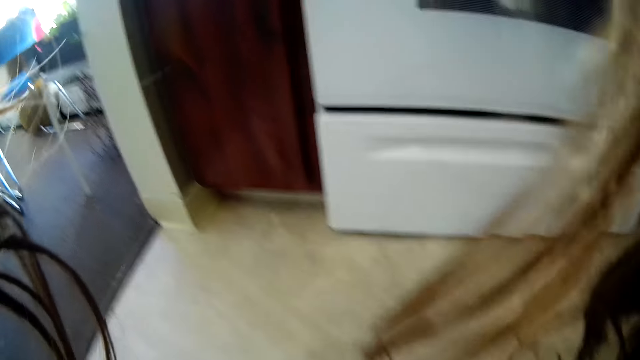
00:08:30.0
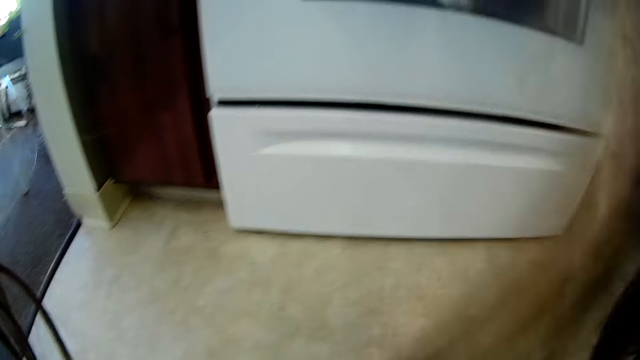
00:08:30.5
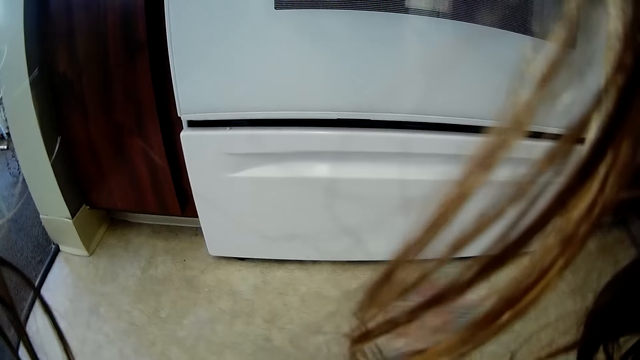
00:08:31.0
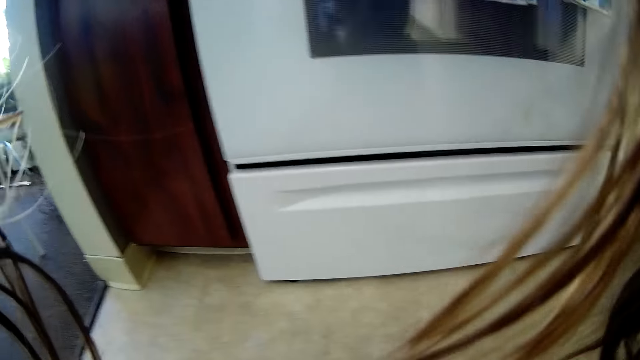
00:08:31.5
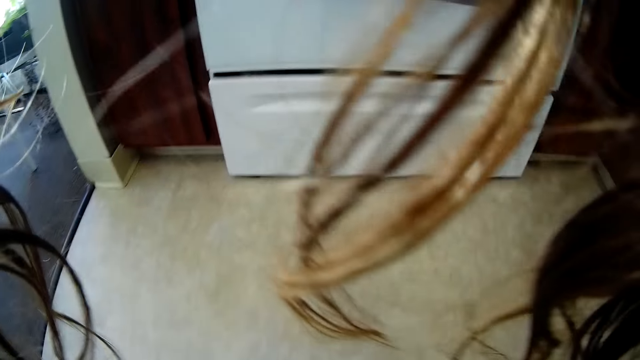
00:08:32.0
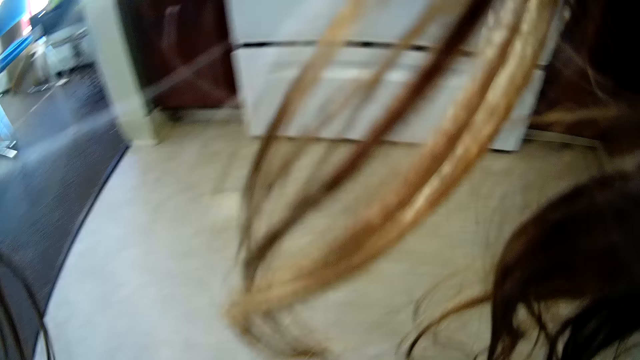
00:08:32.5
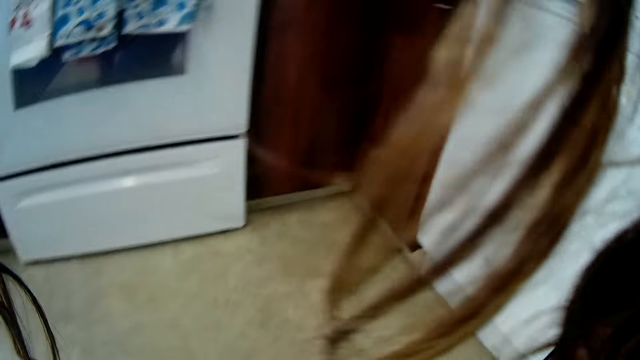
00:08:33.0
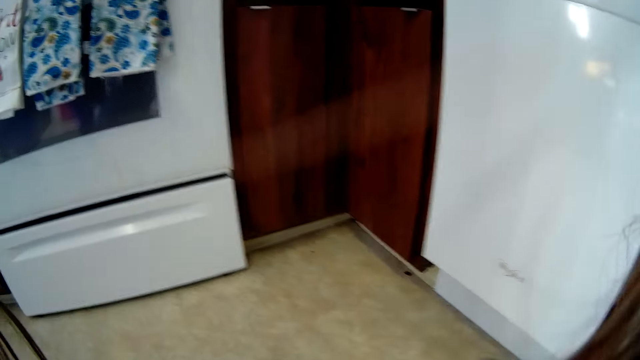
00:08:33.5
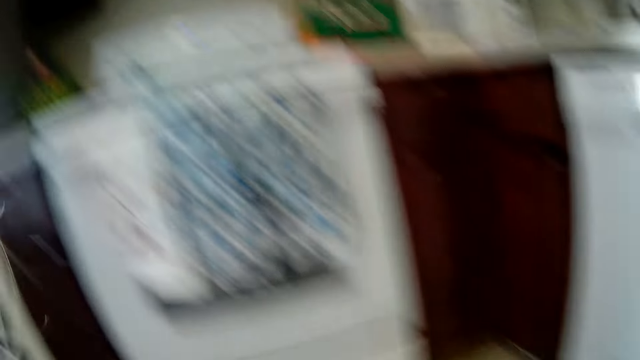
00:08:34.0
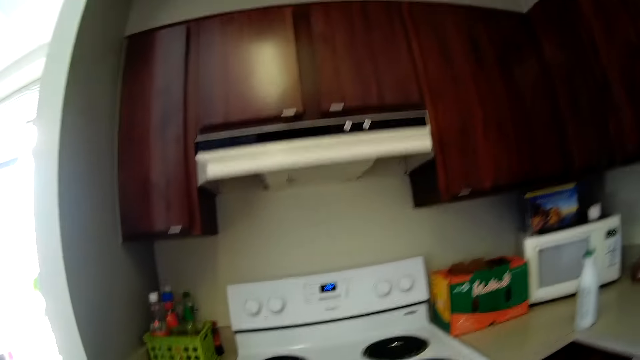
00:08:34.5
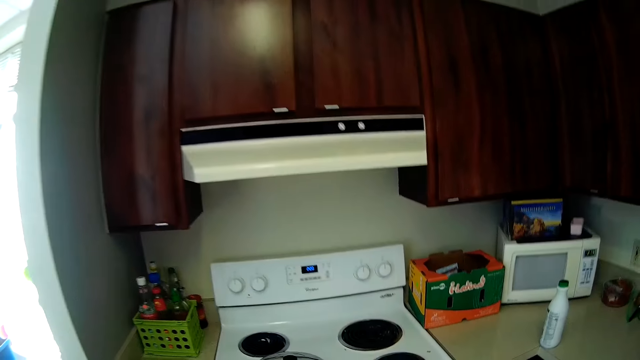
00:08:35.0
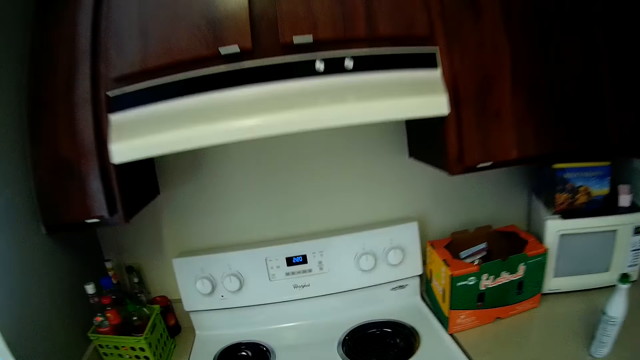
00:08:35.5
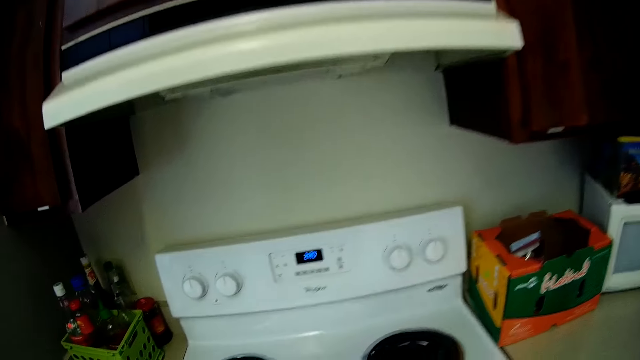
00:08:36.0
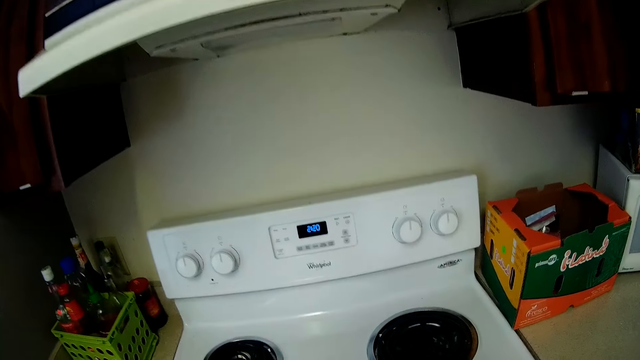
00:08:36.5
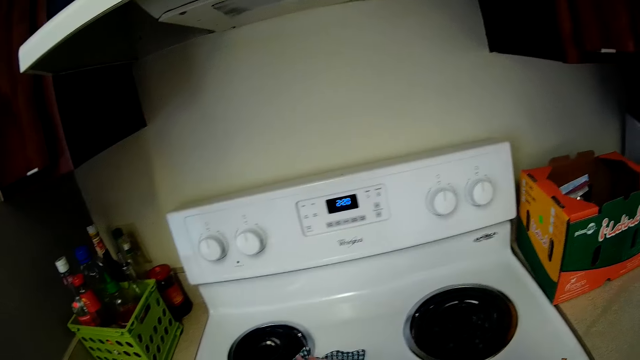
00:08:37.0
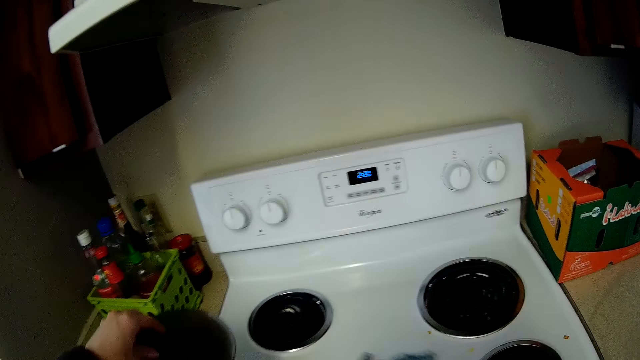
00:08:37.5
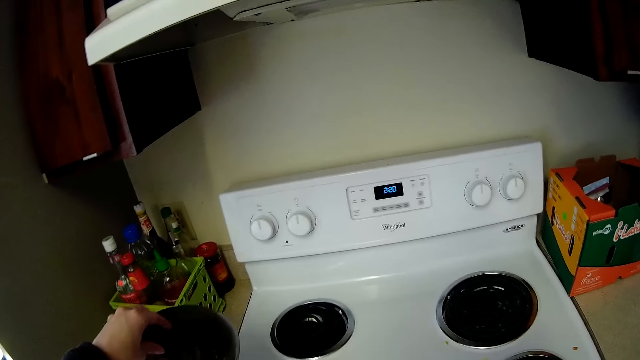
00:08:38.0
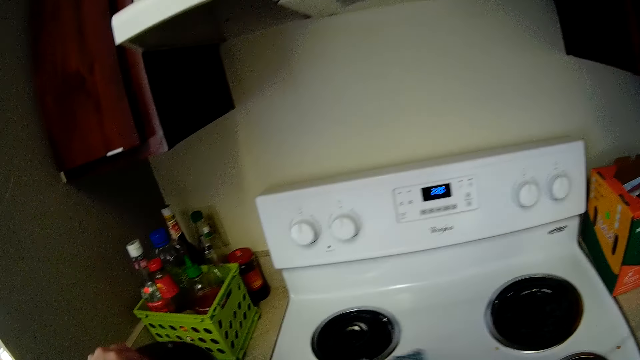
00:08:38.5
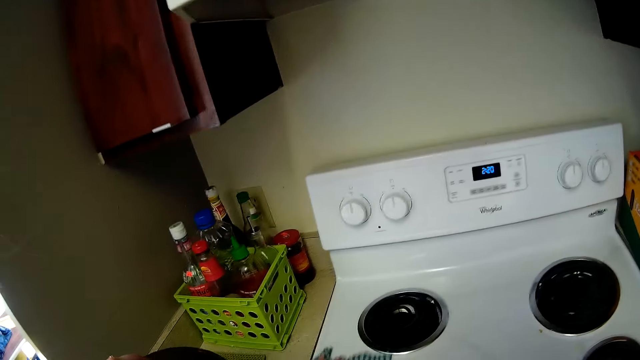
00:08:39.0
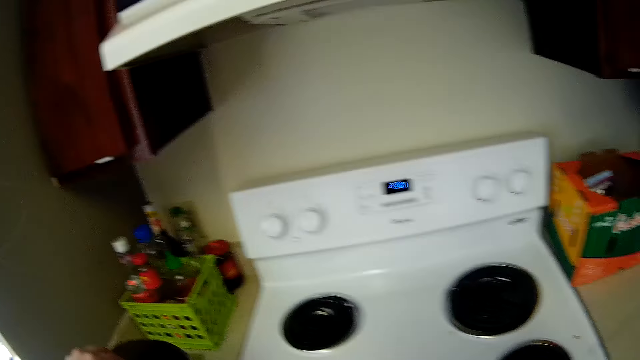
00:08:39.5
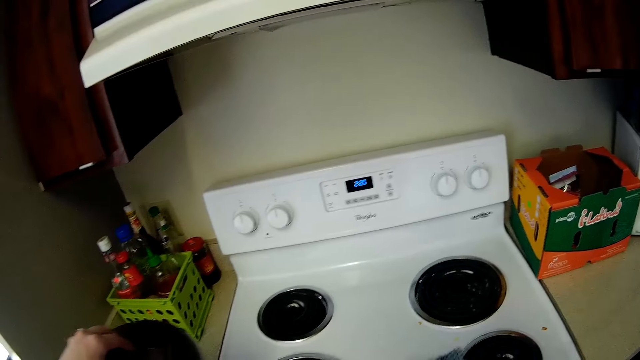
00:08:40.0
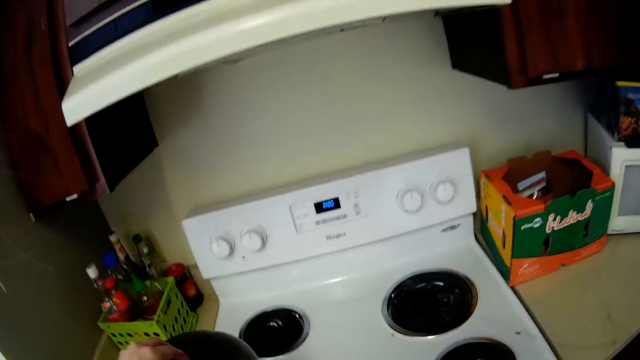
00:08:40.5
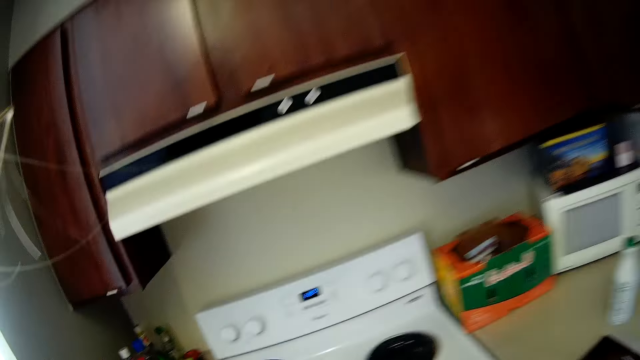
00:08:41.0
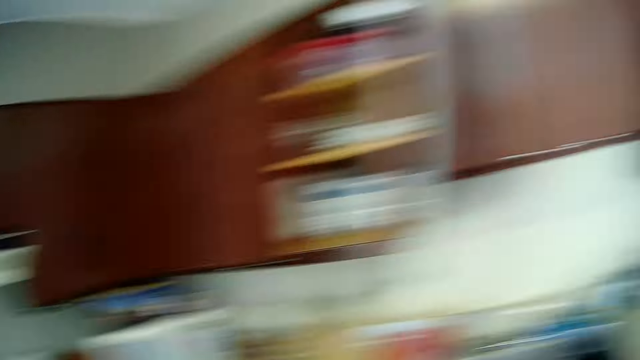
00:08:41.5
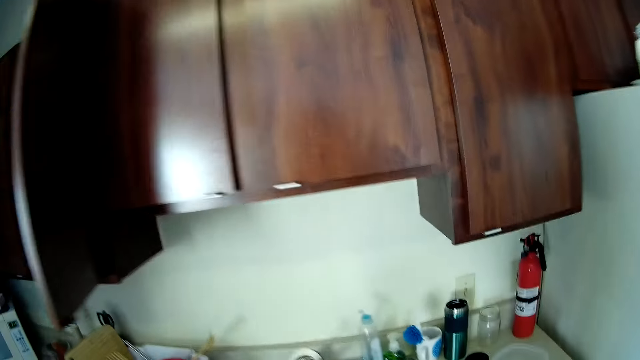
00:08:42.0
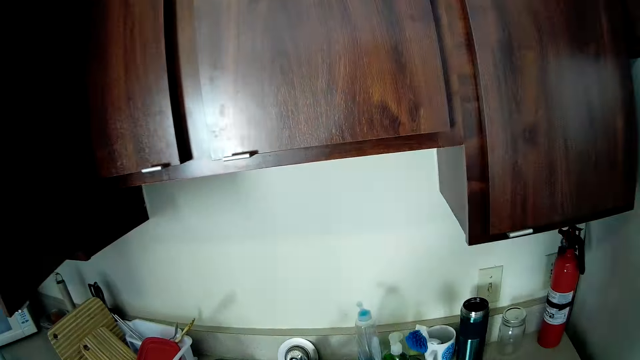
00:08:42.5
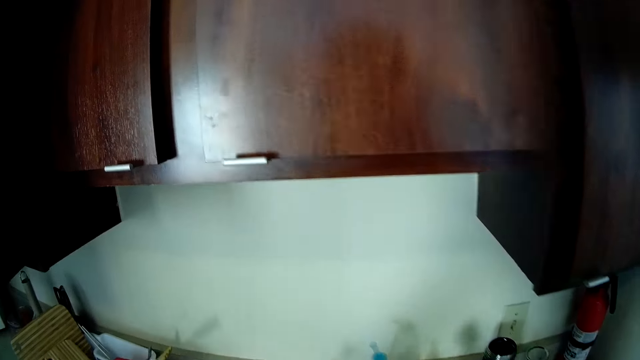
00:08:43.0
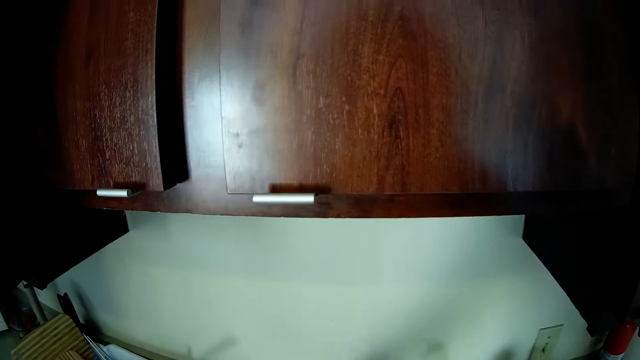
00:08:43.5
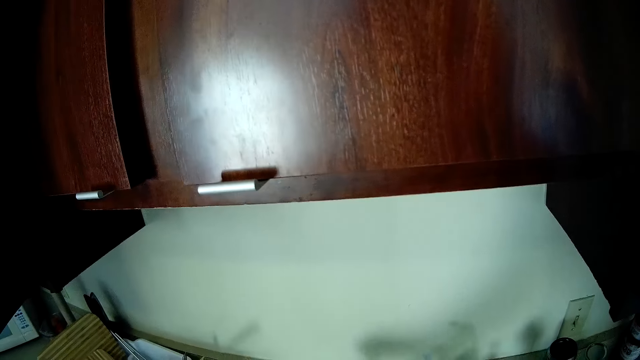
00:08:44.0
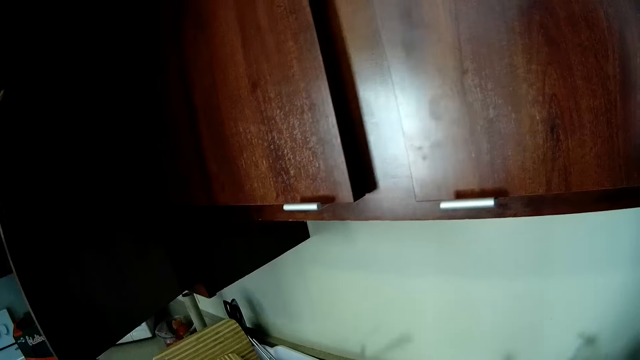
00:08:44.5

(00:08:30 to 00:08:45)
The camera wearer opens a lid. They walk around.

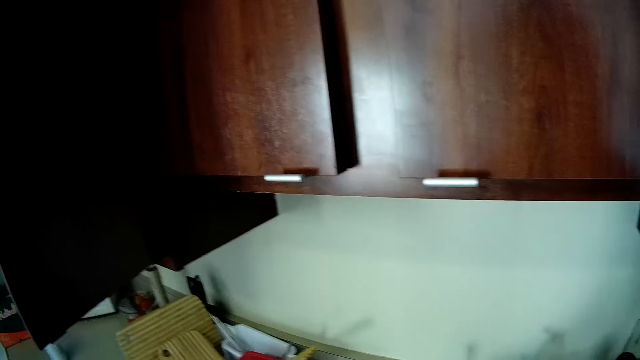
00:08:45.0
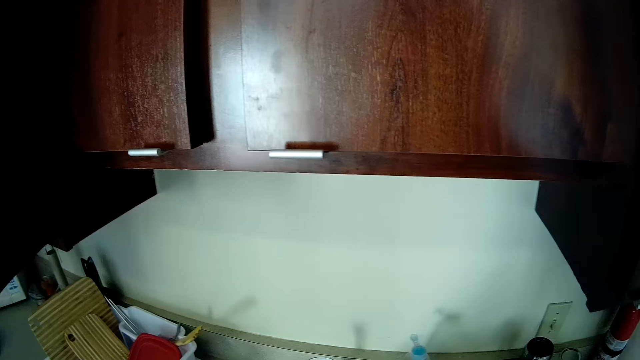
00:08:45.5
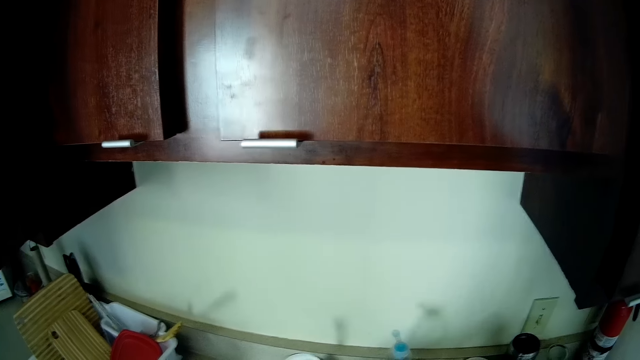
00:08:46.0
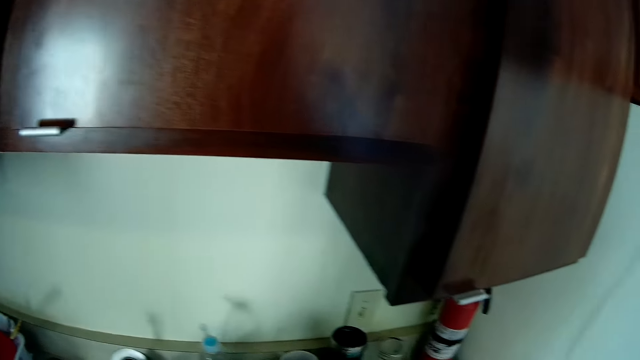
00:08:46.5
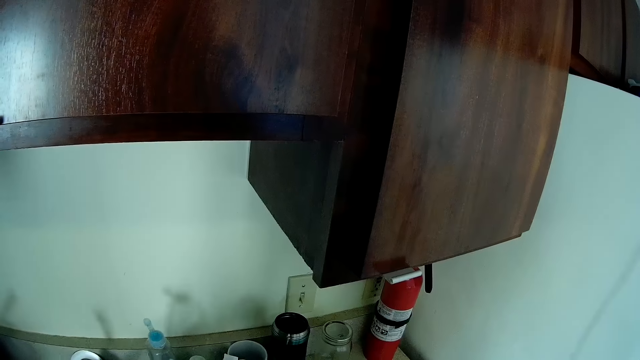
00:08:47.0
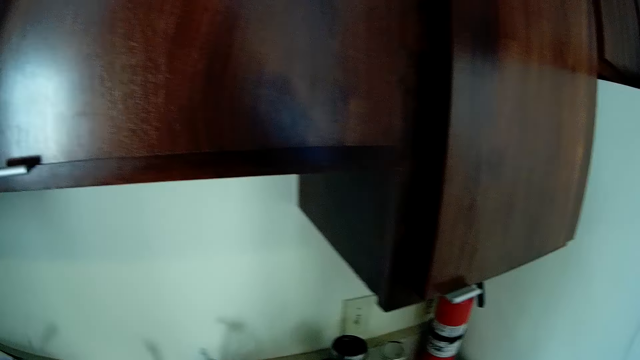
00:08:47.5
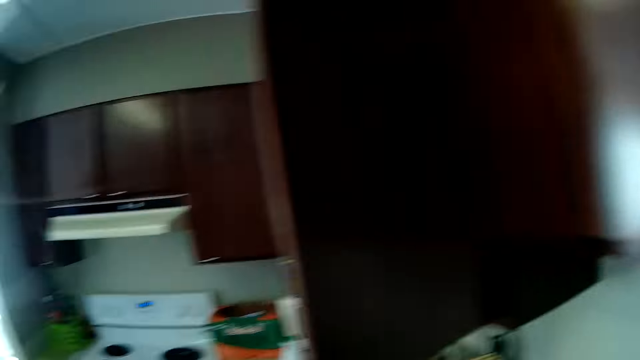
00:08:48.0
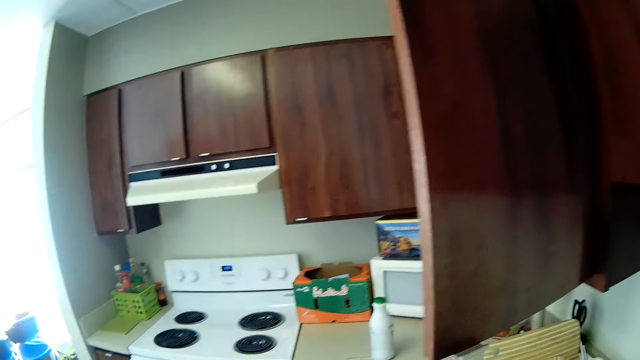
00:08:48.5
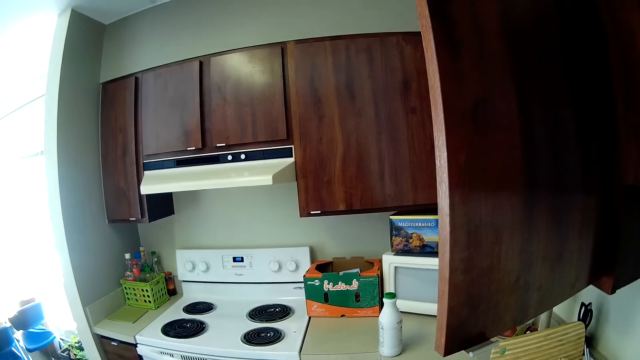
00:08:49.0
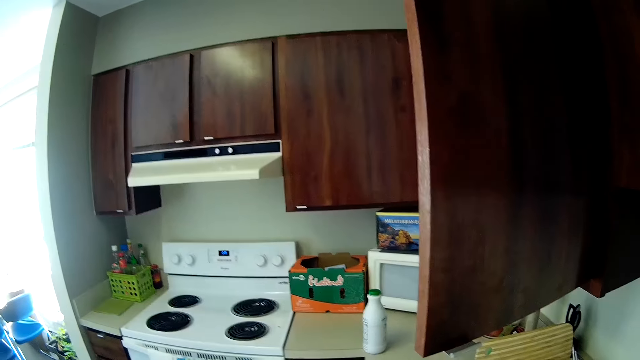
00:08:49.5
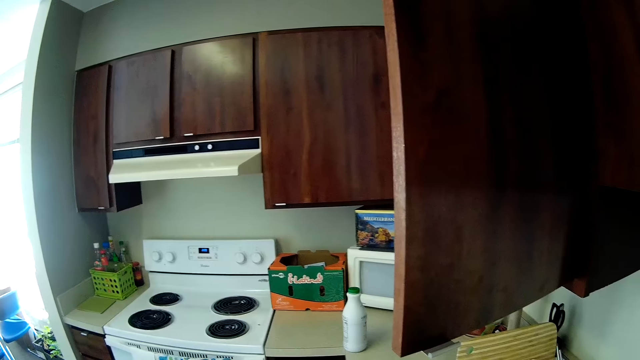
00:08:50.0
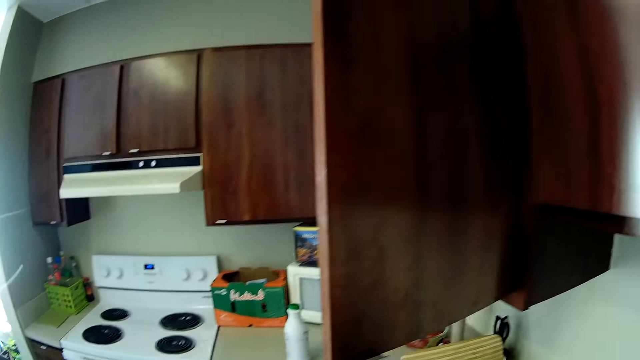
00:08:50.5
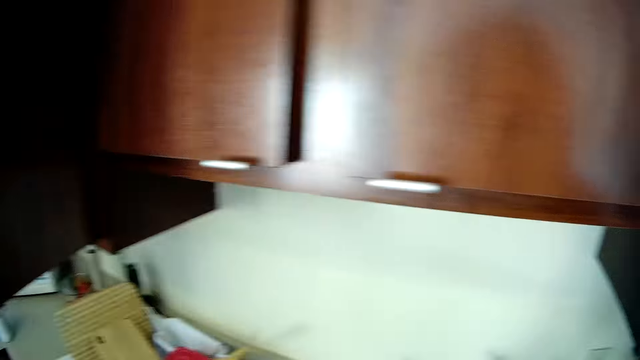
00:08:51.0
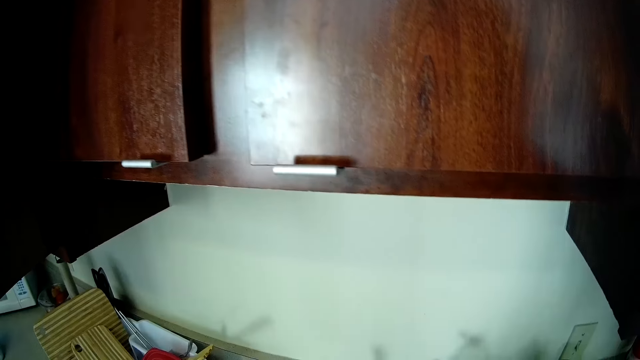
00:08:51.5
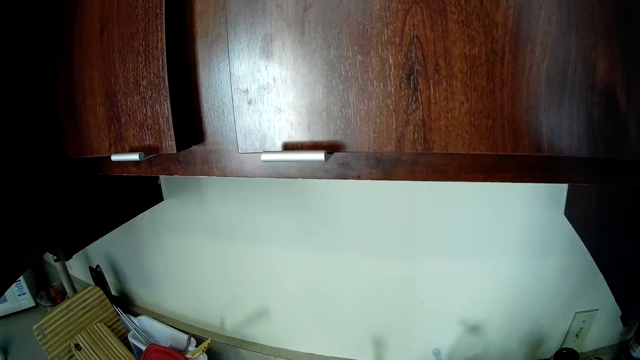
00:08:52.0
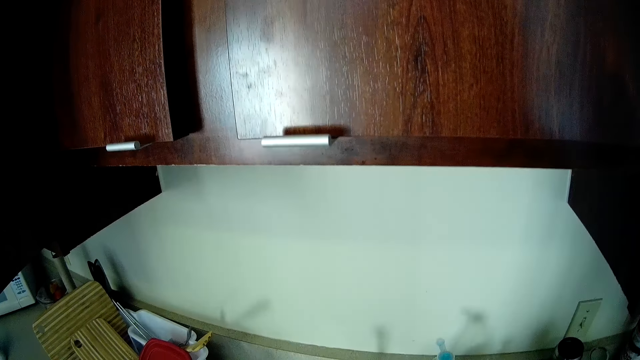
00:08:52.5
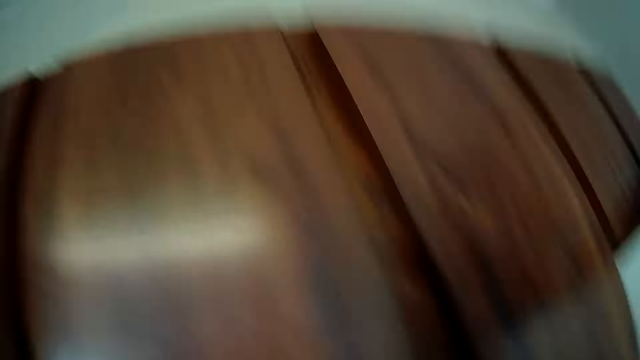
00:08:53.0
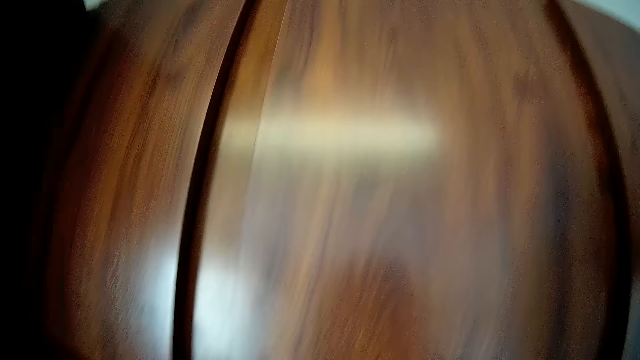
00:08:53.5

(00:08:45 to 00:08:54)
The camera wearer looks around.
